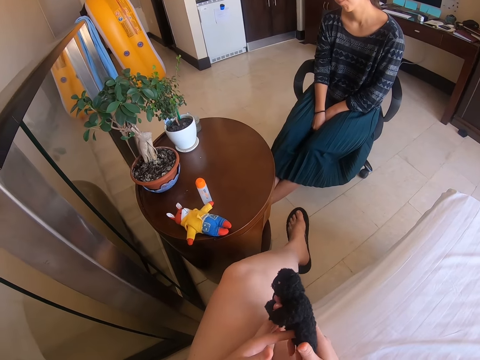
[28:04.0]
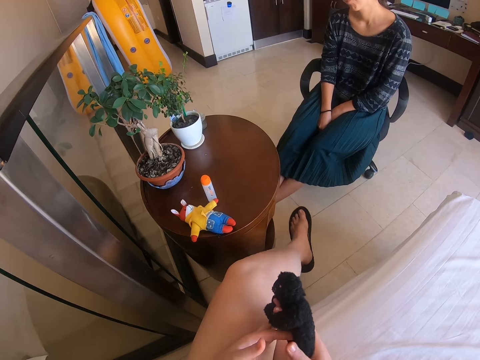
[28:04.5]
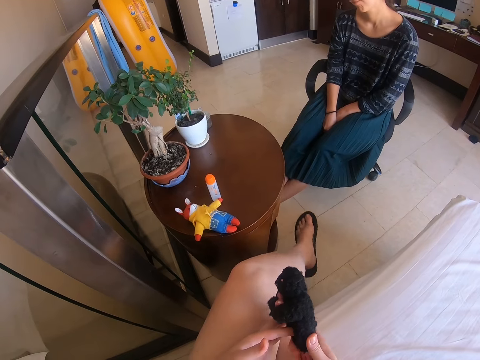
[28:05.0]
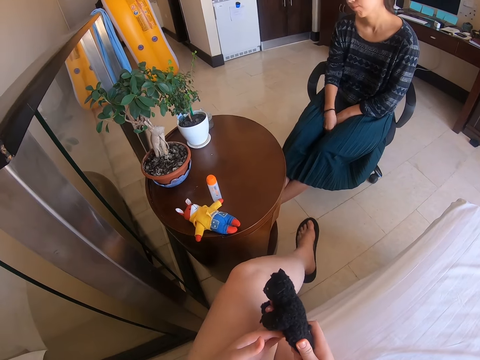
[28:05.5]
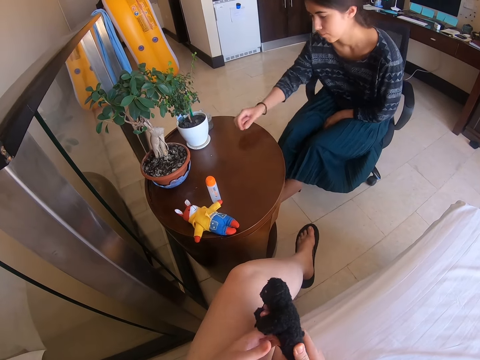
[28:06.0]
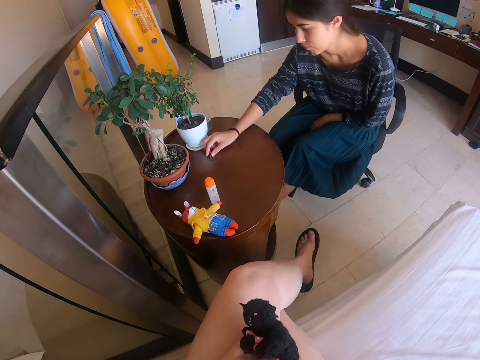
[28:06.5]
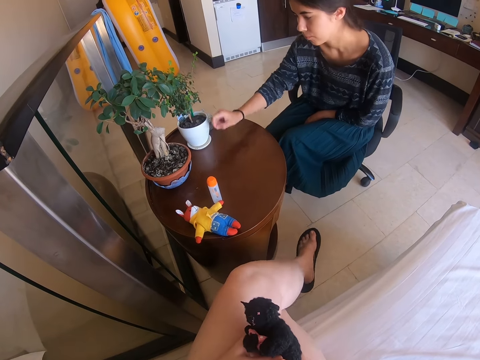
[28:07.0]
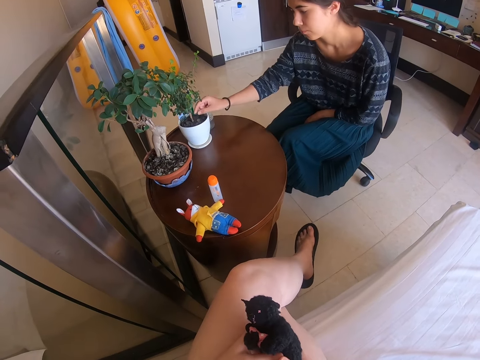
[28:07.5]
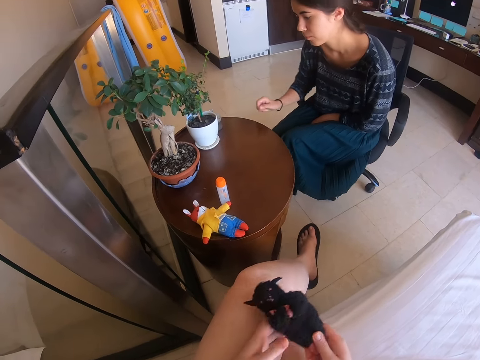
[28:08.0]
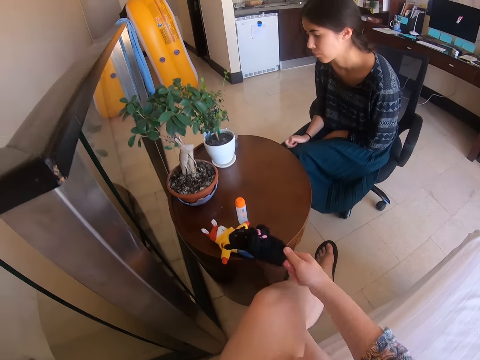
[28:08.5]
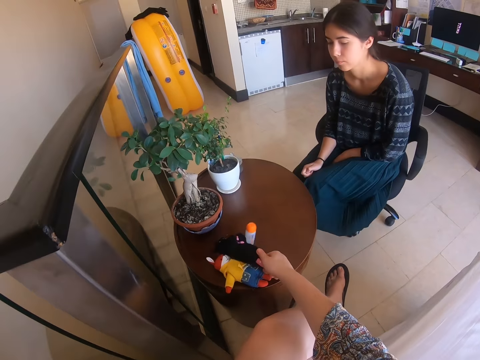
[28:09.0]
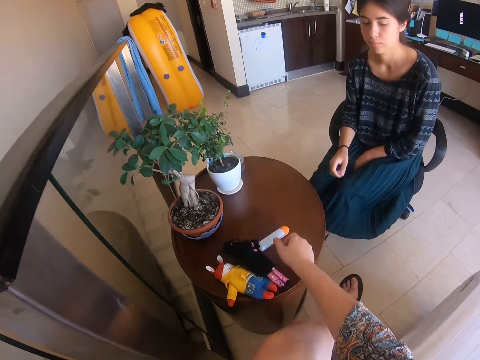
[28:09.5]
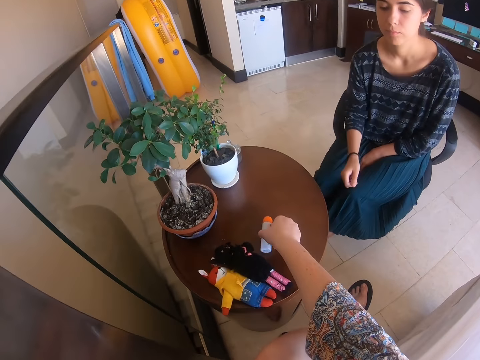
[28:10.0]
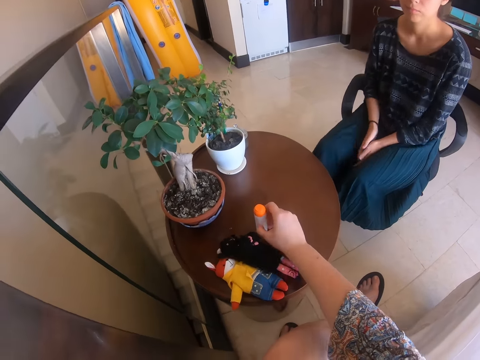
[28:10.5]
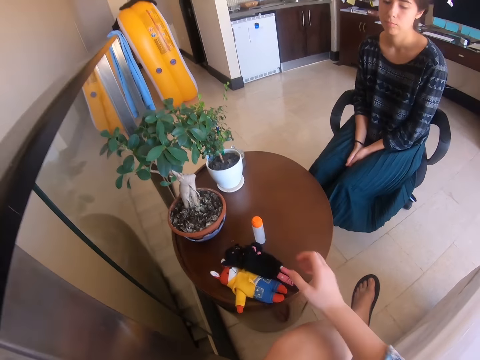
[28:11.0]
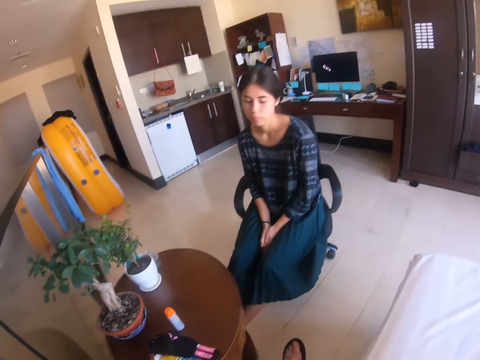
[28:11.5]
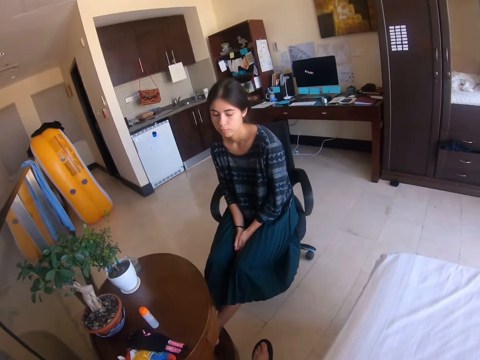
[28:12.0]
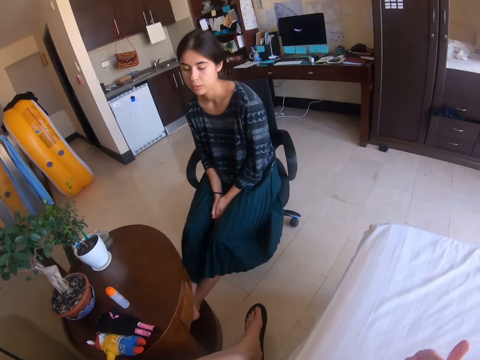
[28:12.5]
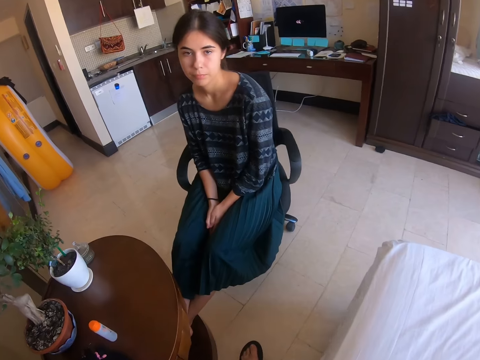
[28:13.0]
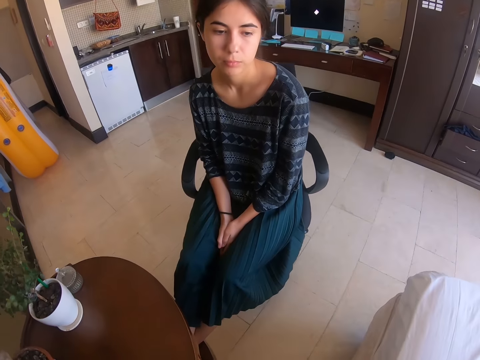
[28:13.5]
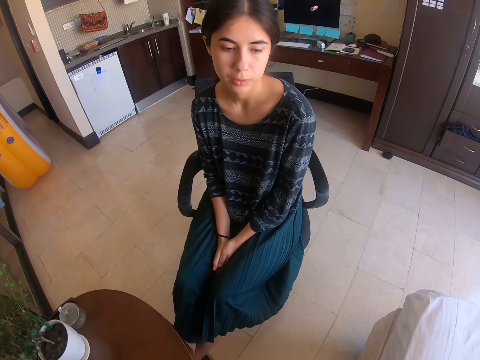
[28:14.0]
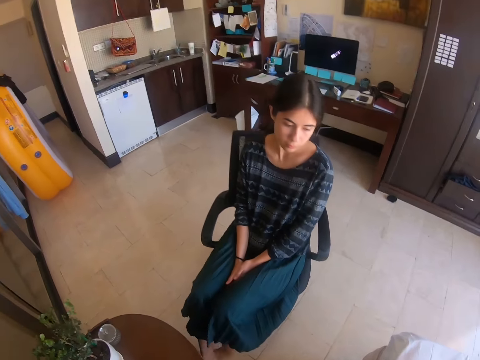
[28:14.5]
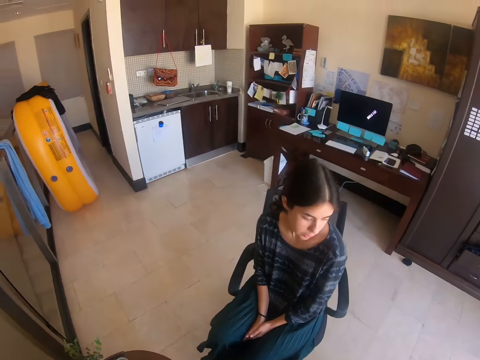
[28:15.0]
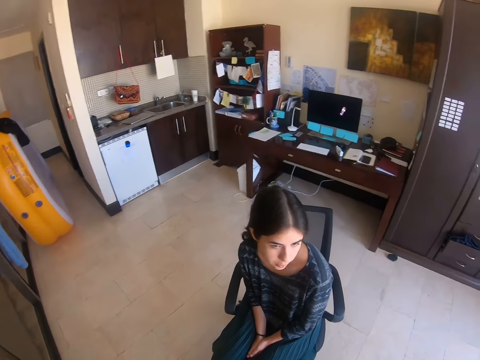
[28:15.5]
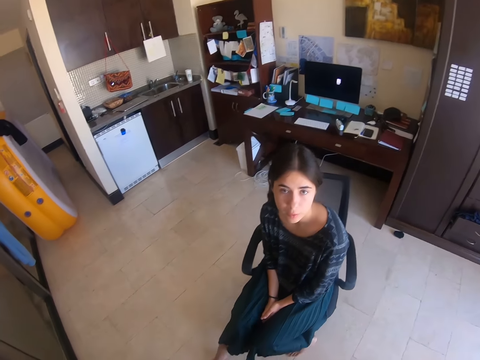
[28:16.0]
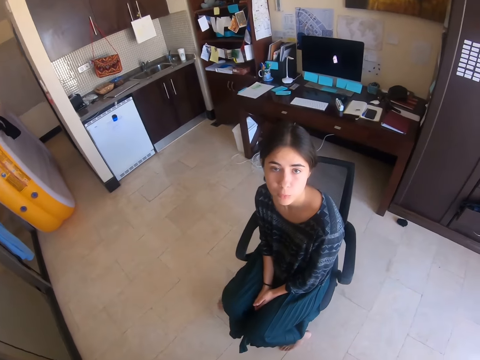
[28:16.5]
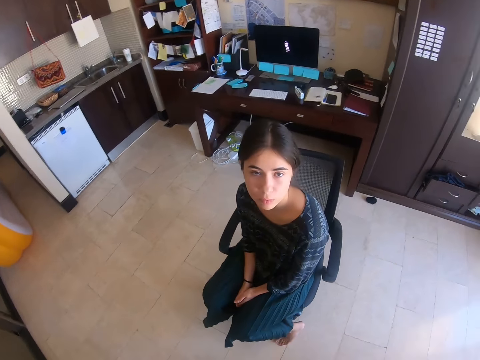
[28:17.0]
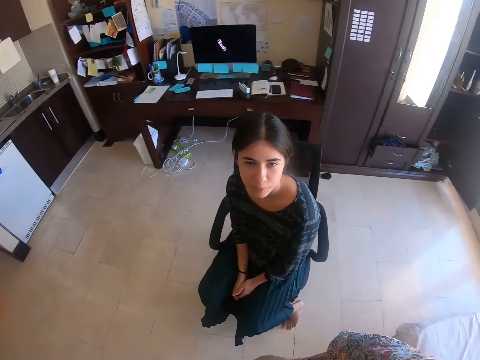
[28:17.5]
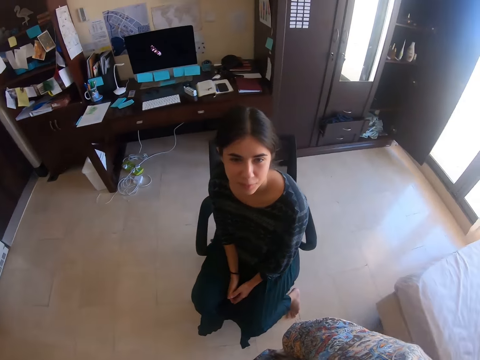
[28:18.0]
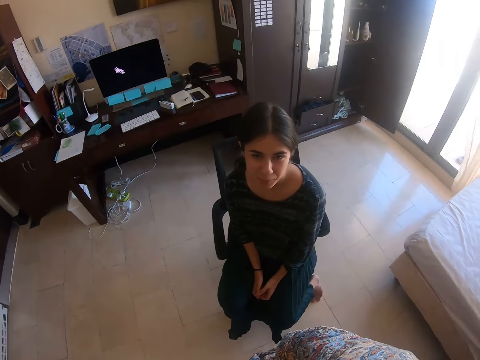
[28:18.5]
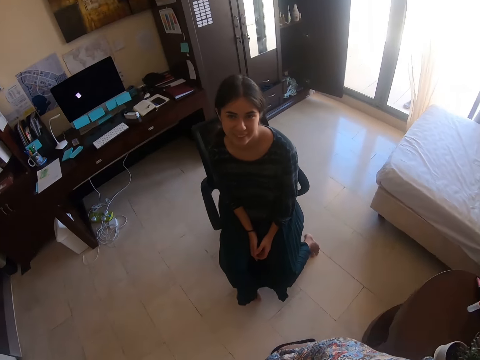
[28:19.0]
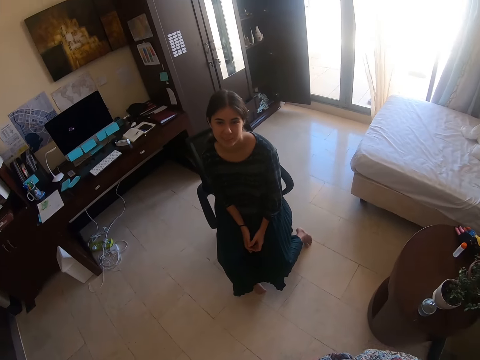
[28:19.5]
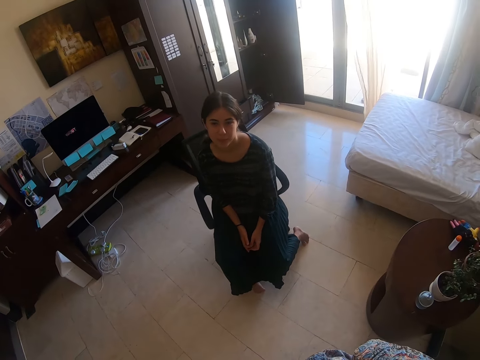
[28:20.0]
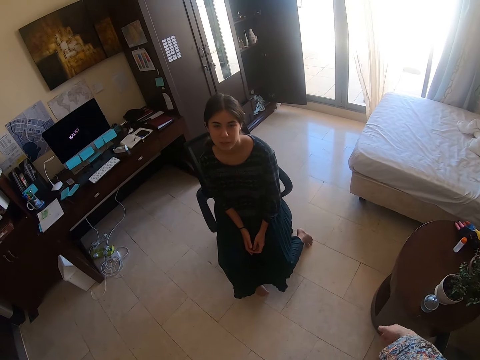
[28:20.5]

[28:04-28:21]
The lady picks up a stone on the table and drops the stone in the potted plant. The camera wearer puts the toy on the table. They pick up a bottle on the table. They put the bottle on the table. They interact with the lady. The lady moves her chair toward the table. The camera wearer raises up. They turn around.

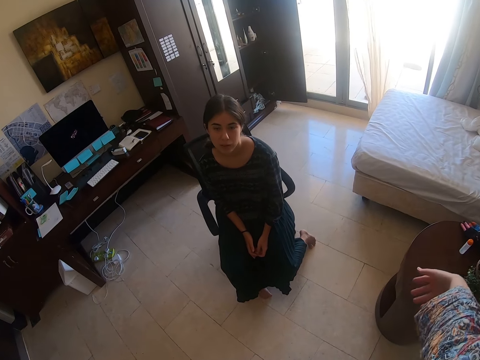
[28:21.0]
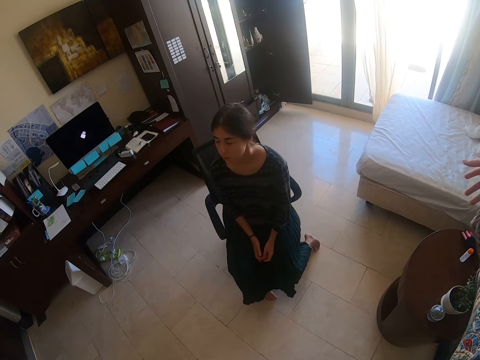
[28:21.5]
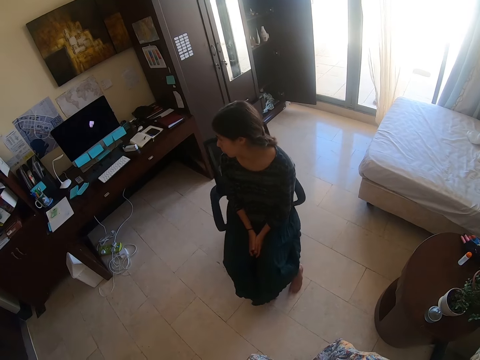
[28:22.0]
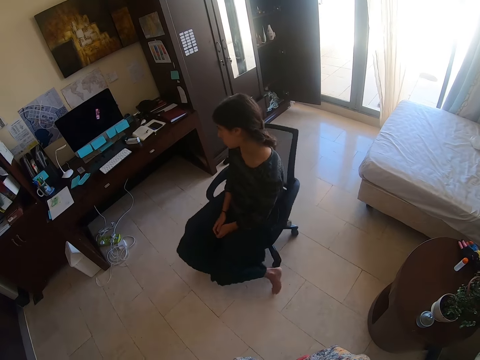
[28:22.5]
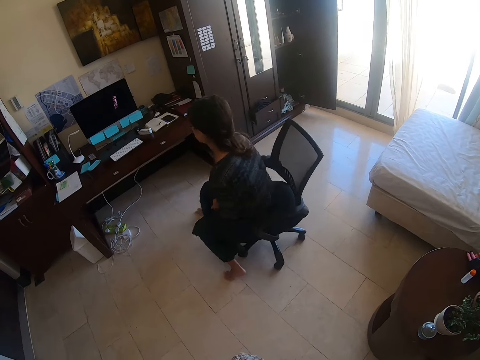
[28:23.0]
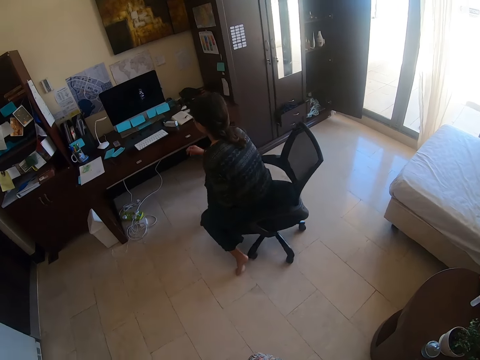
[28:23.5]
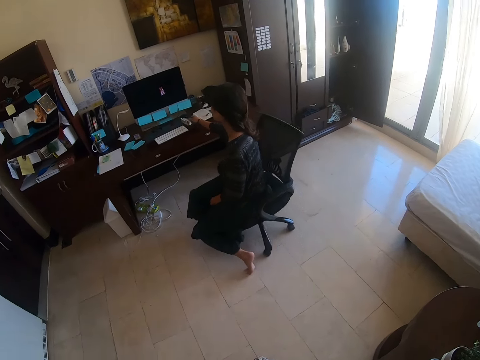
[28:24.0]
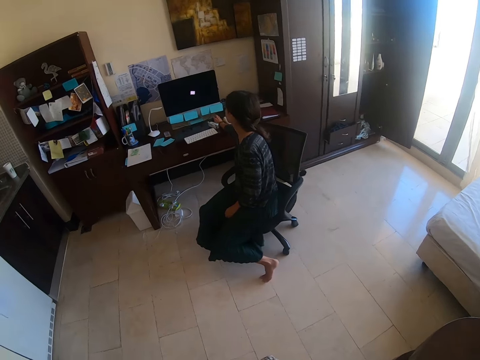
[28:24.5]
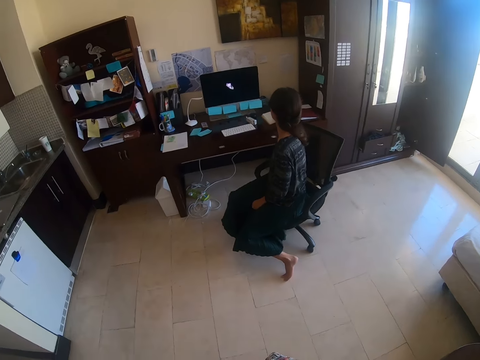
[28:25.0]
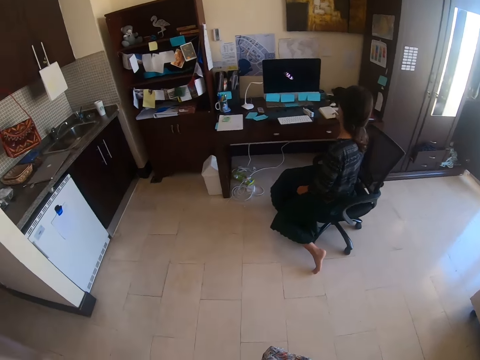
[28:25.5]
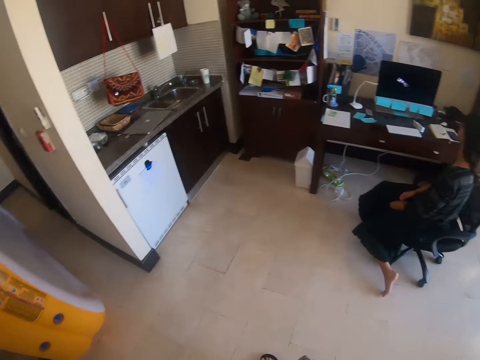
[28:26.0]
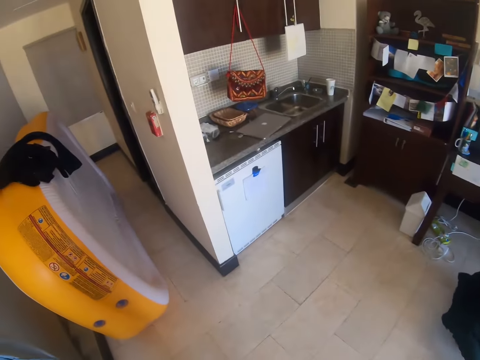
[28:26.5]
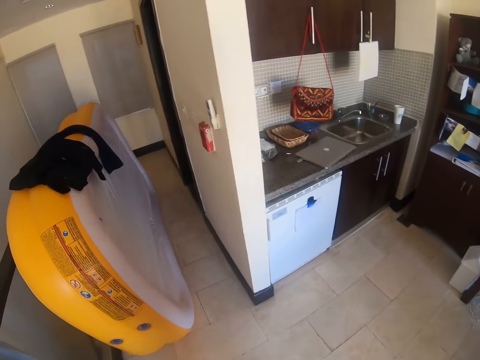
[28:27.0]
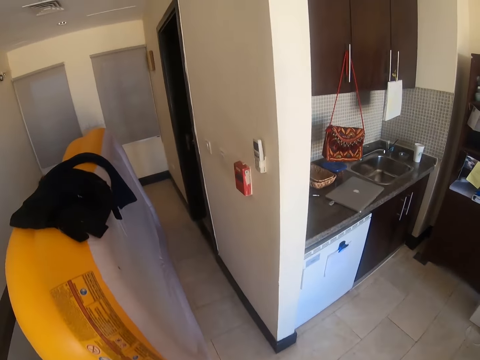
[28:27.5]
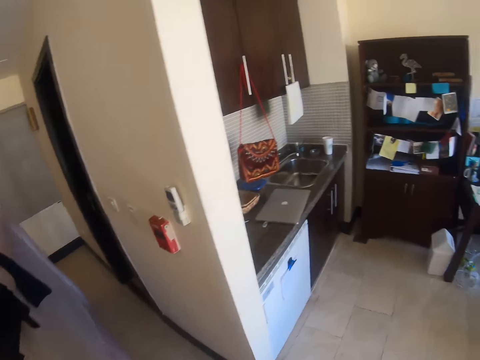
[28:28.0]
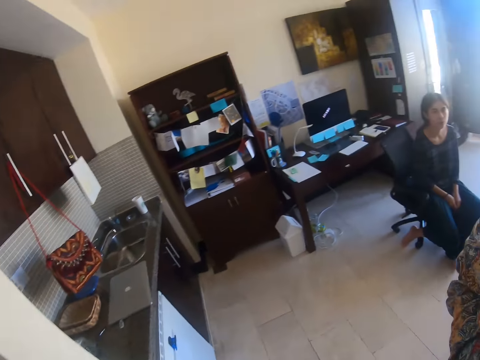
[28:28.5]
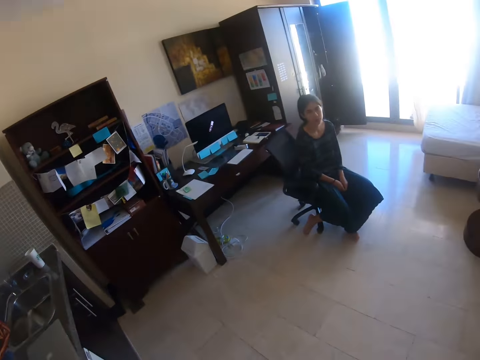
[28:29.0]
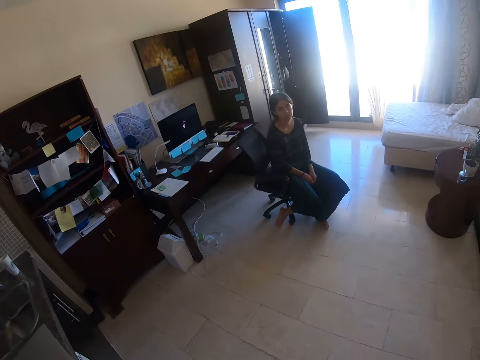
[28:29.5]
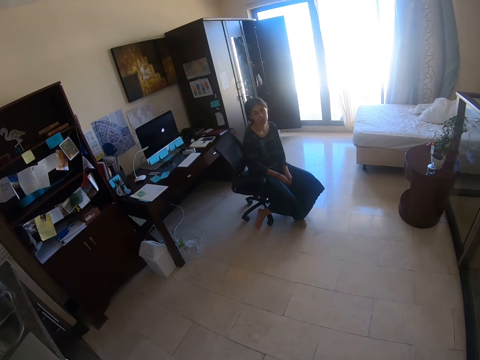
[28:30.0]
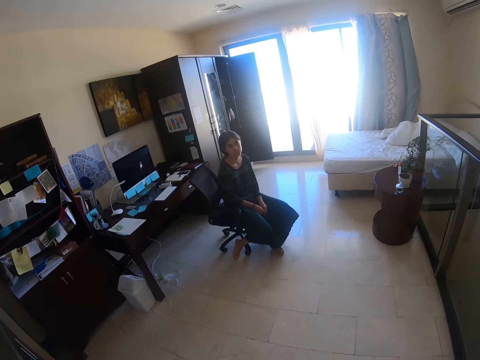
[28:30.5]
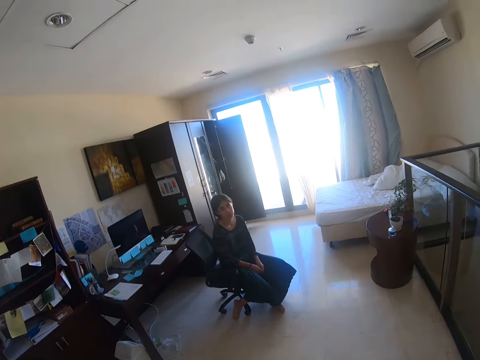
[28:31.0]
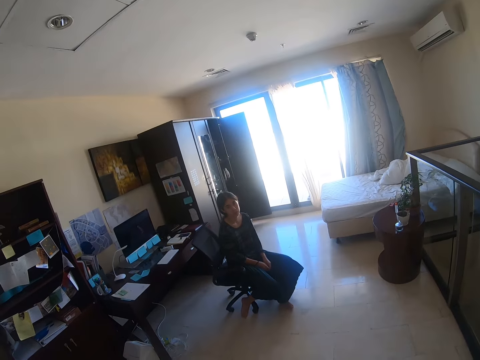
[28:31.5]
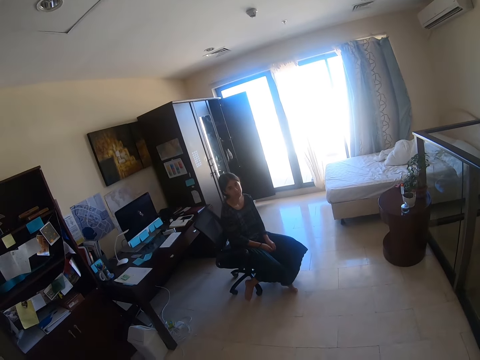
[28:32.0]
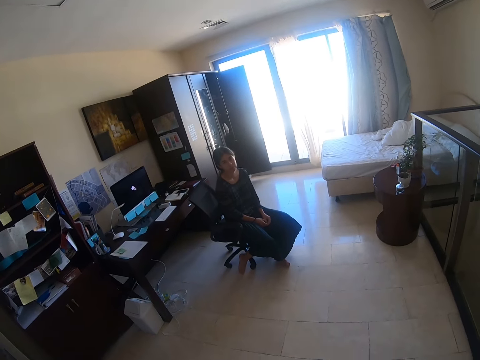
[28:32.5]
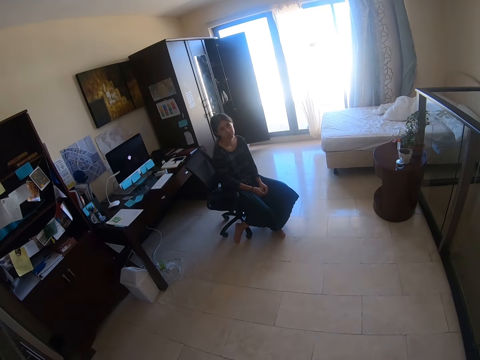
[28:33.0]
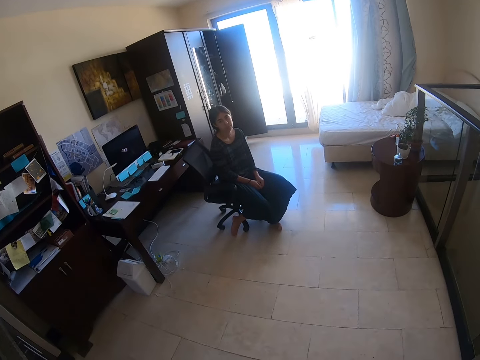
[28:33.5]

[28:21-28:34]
The camera wearer raises the right hand. They look. The lady moves a box on the table. The camera wearer interacts with the lady. The lady touches her phone. The camera wearer turns around. They walk around the room. They interact with the lady.
